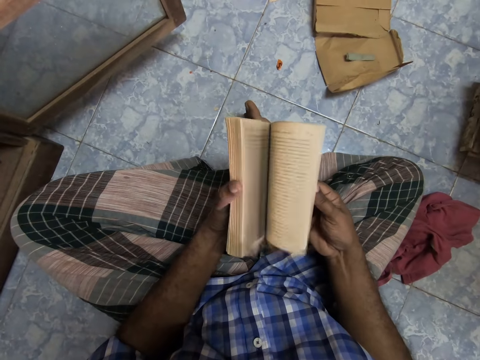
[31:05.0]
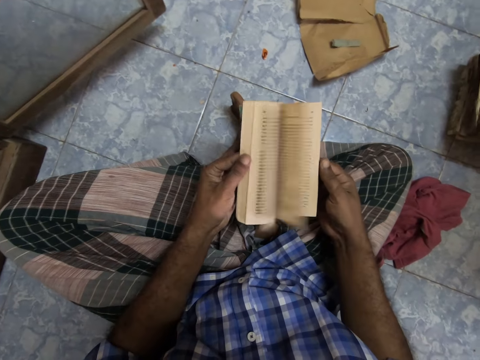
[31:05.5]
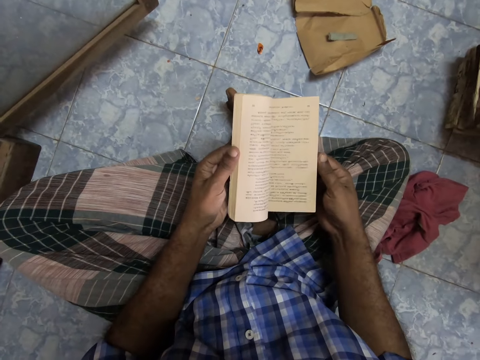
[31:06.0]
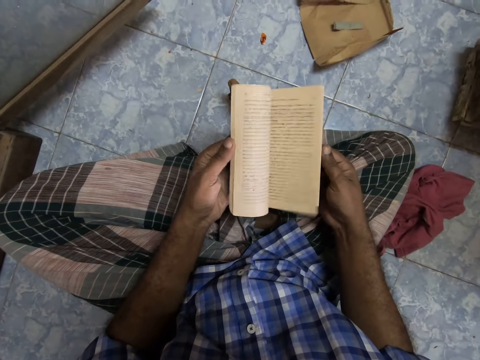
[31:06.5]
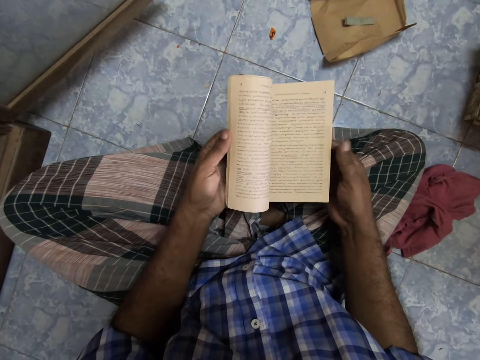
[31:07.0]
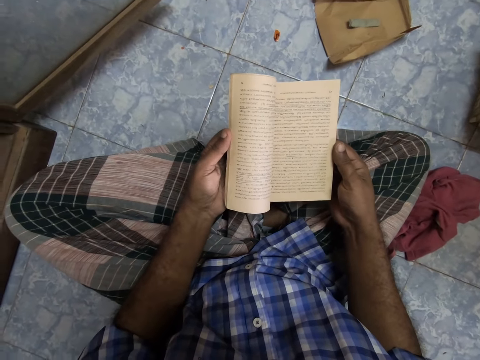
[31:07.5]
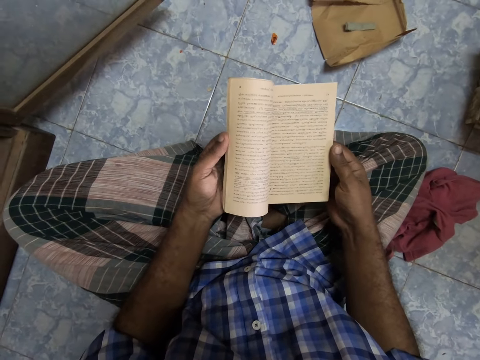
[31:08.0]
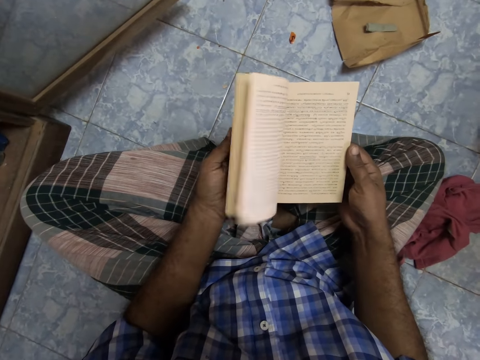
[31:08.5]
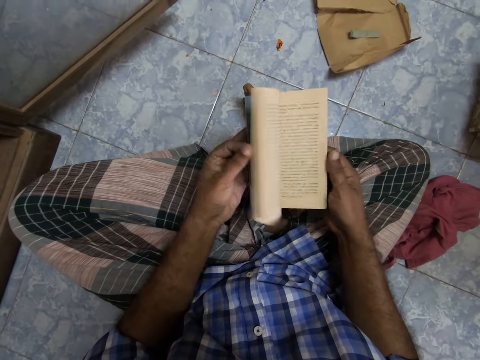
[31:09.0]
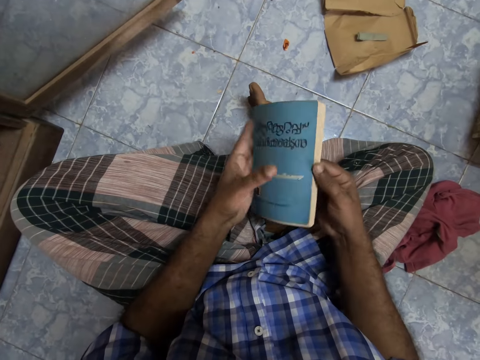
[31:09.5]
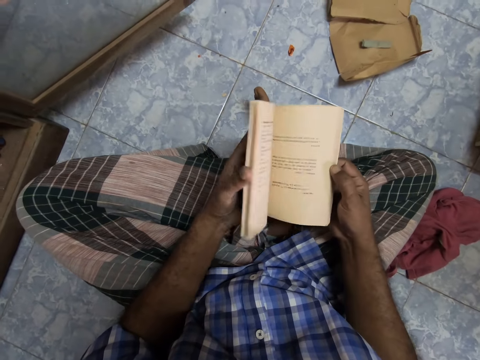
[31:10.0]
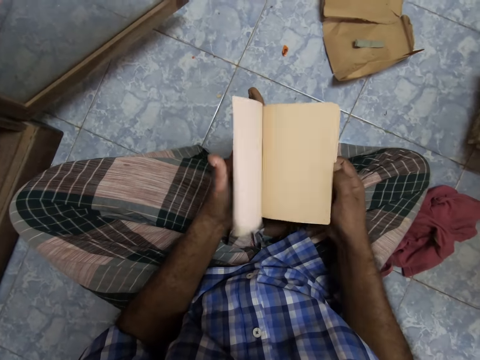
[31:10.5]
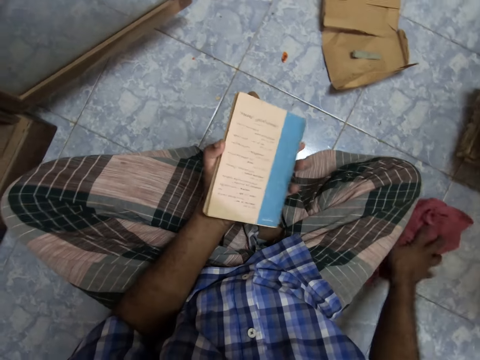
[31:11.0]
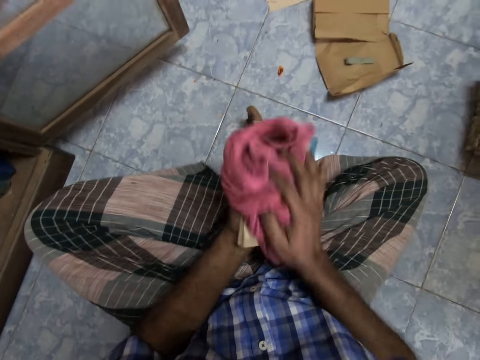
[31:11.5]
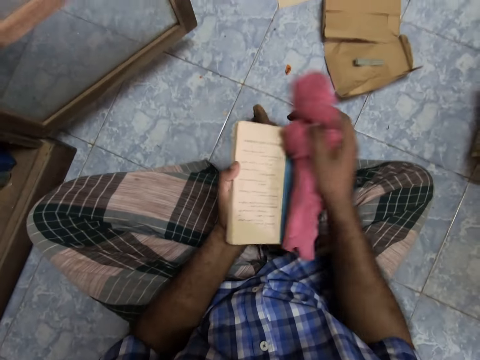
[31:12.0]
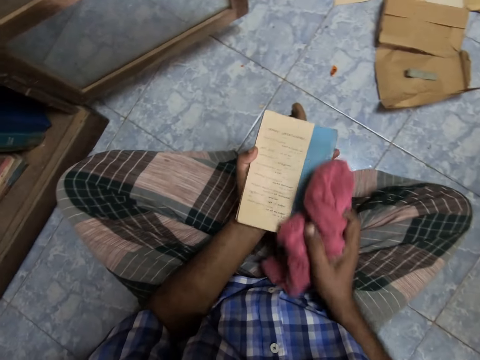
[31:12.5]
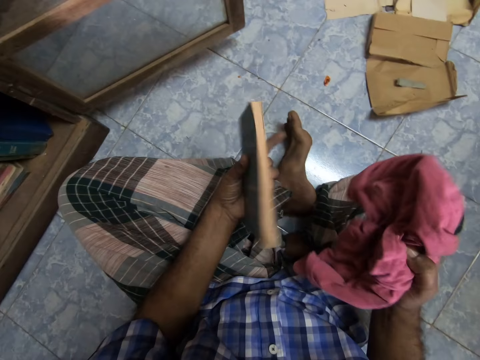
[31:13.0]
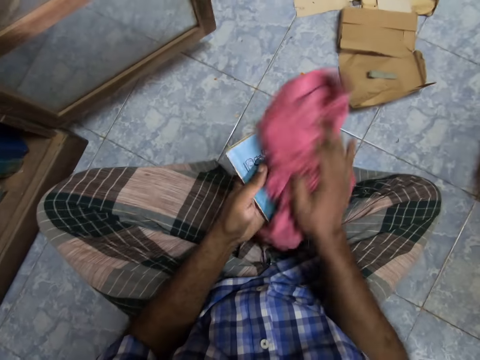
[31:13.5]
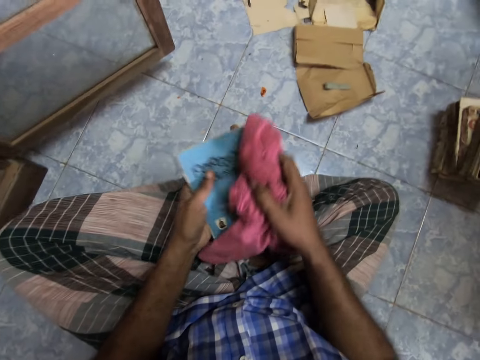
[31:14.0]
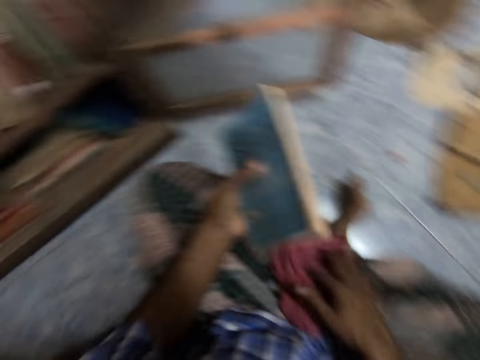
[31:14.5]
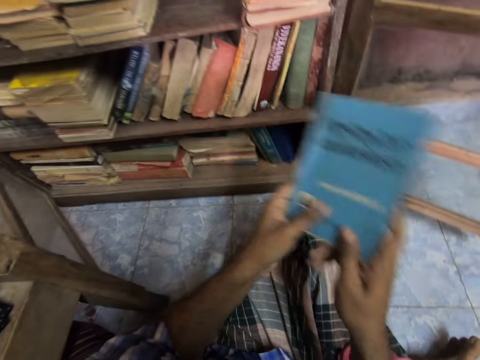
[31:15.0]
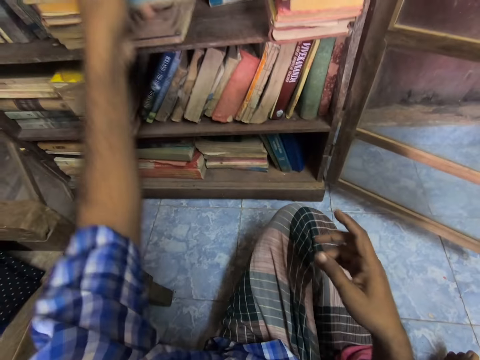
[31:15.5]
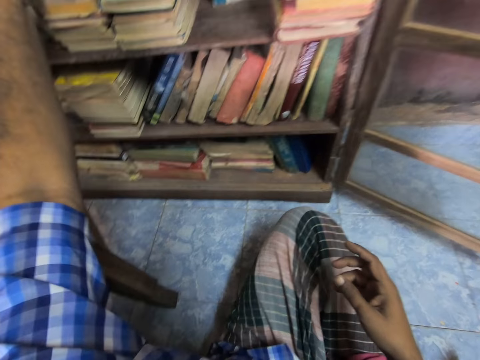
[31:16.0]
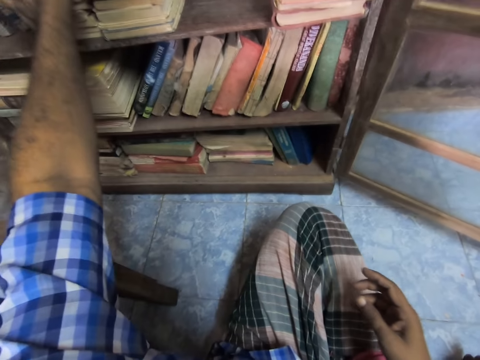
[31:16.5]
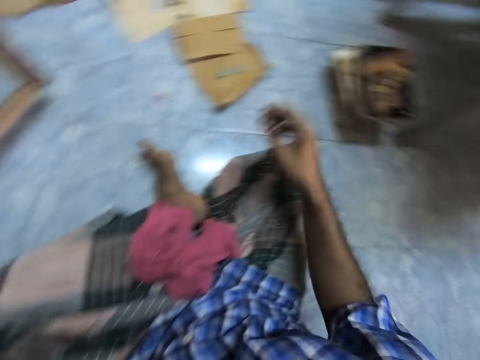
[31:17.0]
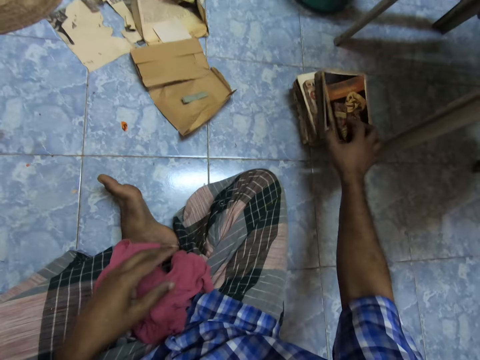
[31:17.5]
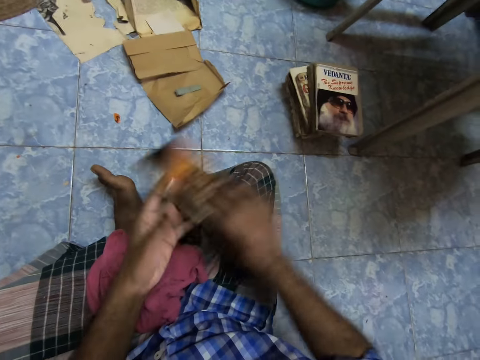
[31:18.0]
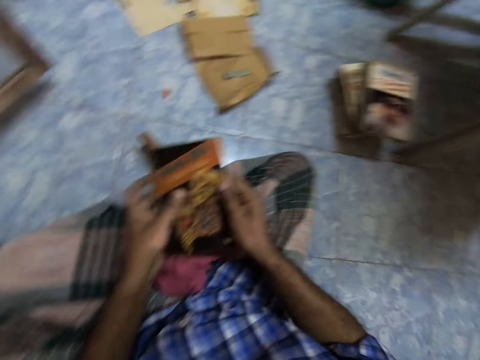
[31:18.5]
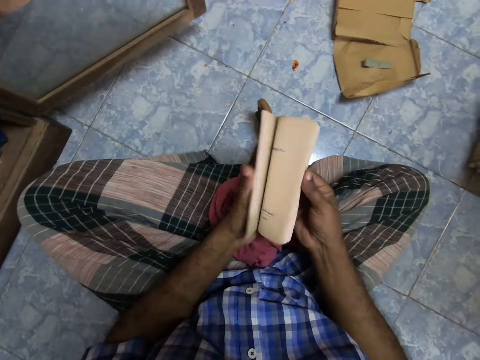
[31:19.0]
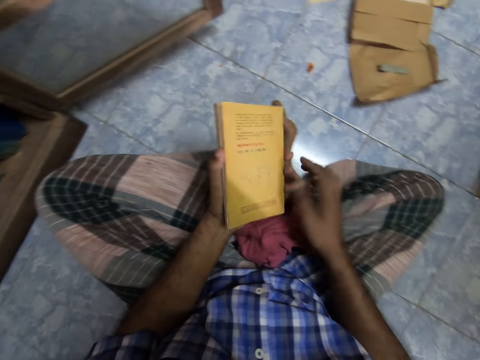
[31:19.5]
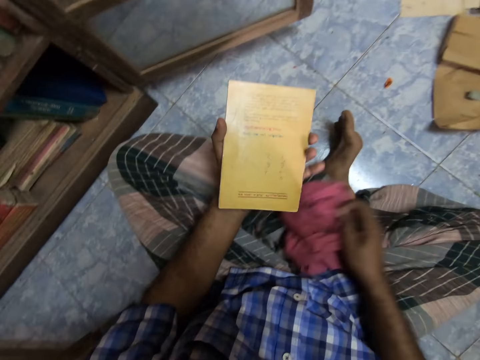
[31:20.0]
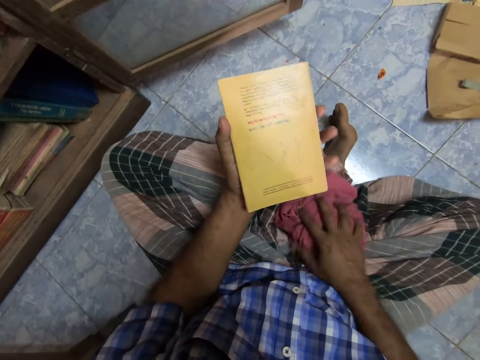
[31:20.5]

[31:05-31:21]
The camera wearer stares at the book. They open the pages. They pick up the rag and wipe the book. They drop the rag. They put the book on the shelf. They pick up the book and pass the book to the left hand. They open the pages.

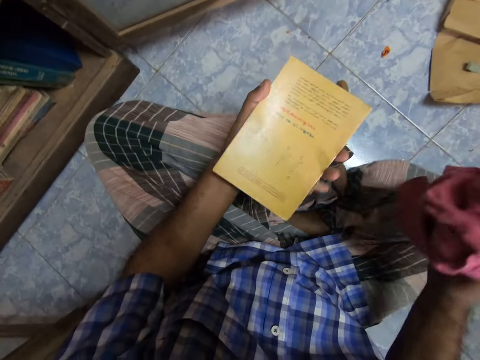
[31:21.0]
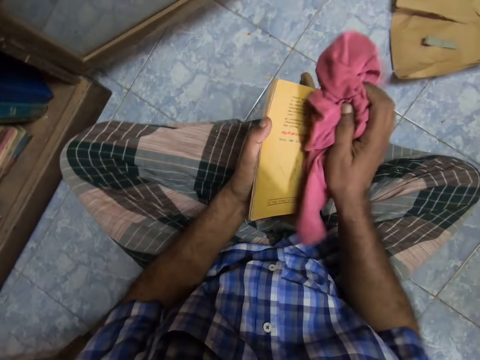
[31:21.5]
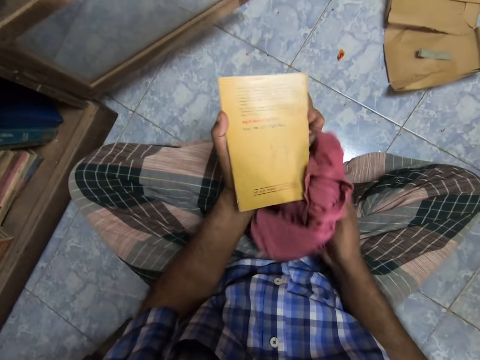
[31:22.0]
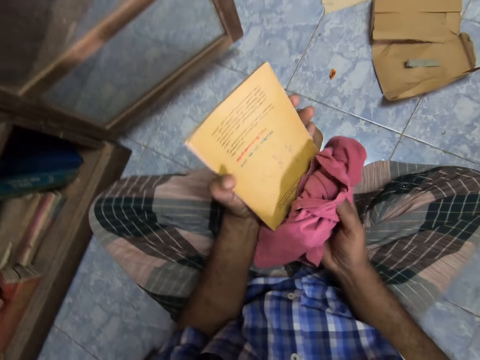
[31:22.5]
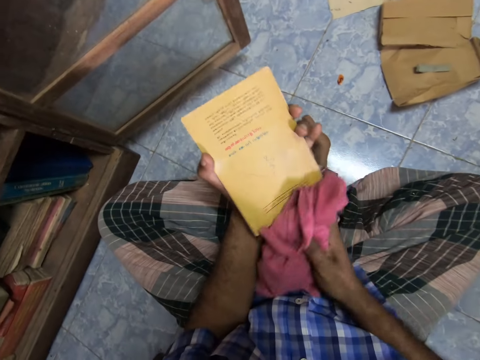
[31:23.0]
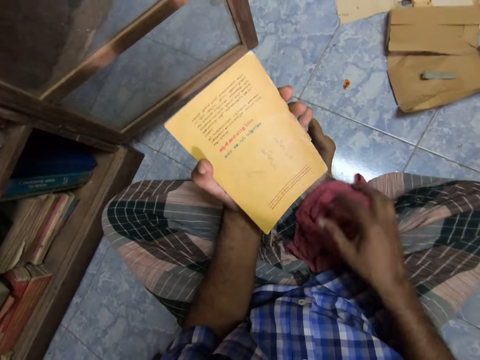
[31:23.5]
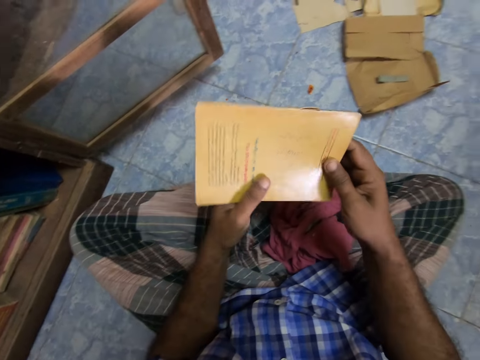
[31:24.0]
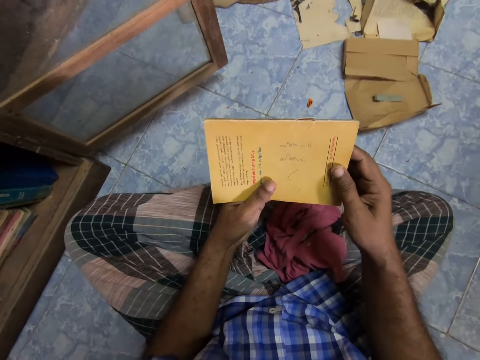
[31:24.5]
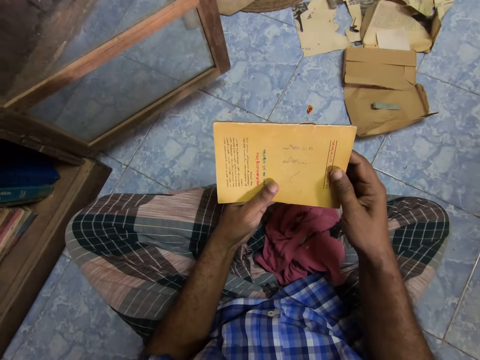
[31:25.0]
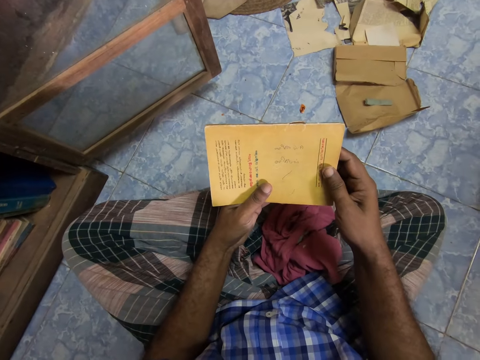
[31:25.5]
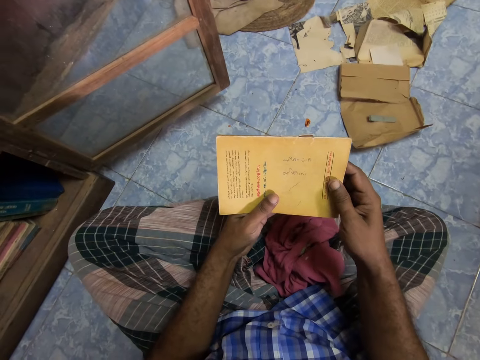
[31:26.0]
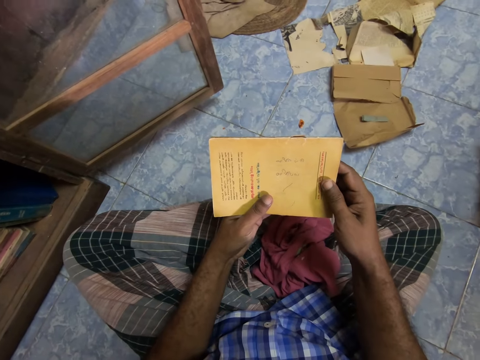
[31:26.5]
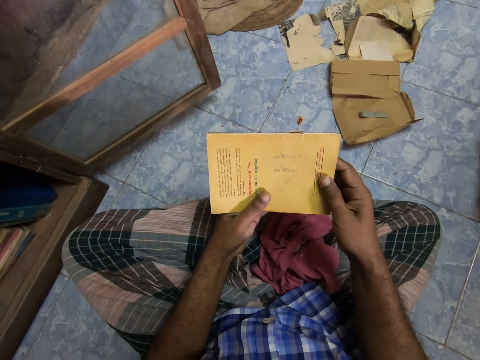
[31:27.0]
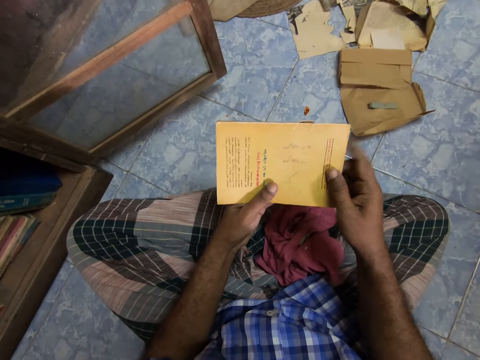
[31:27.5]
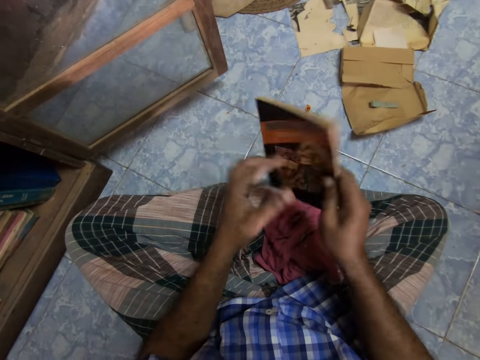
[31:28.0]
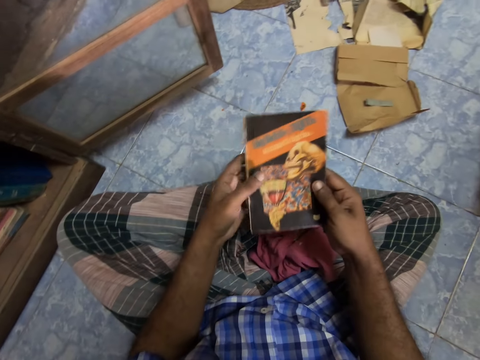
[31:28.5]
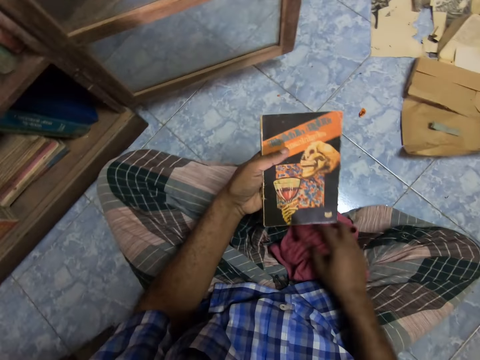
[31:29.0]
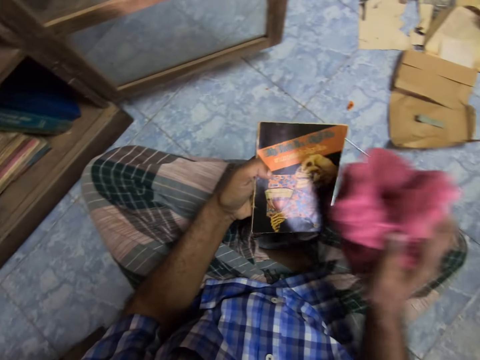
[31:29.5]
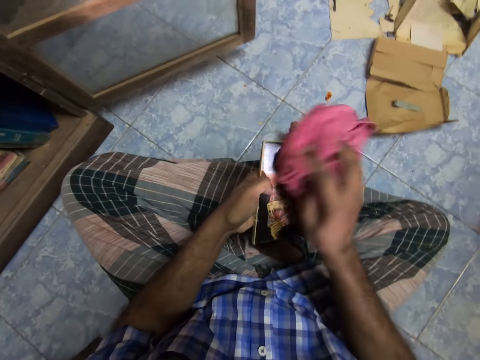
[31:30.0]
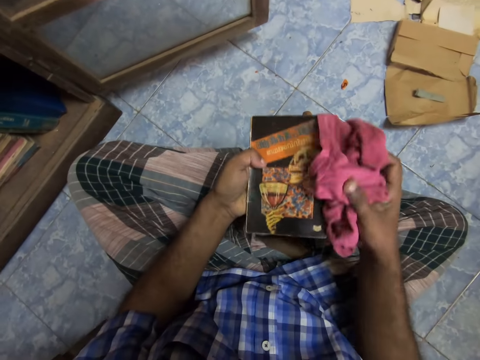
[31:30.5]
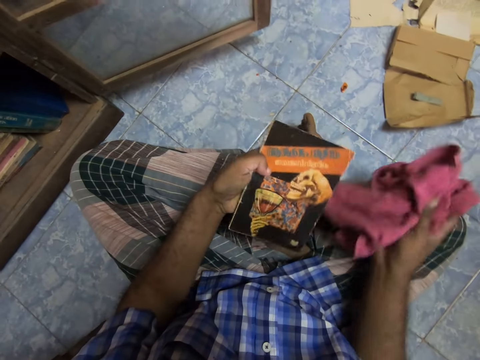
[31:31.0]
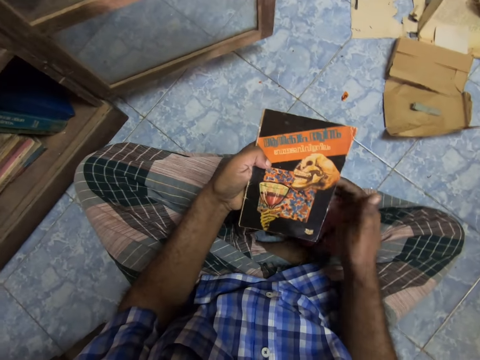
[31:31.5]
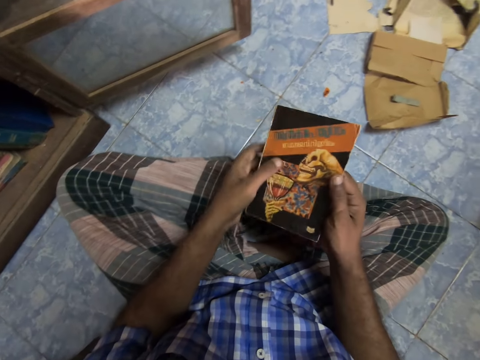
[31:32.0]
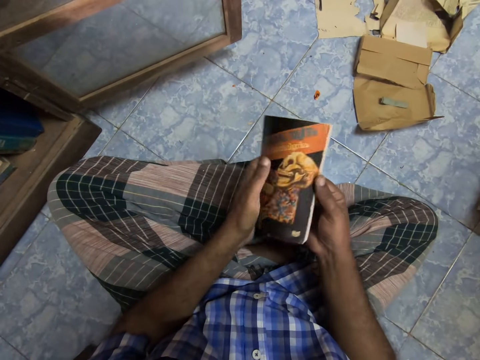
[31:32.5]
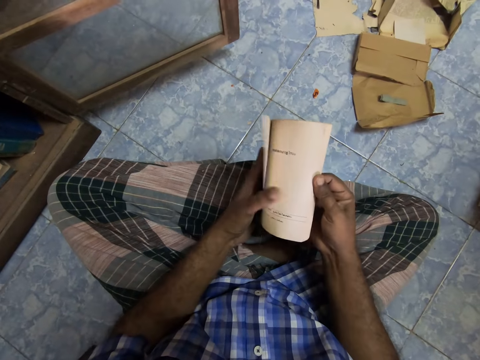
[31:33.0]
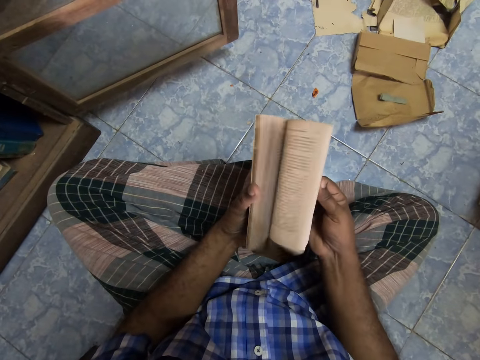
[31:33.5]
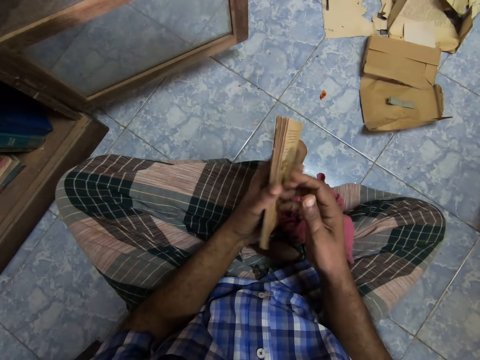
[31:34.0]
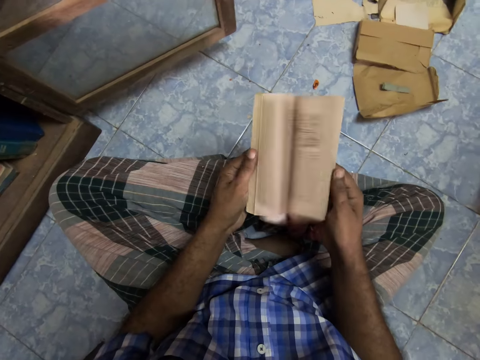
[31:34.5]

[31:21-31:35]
The camera wearer picks up the rag. They wipe the book. They drop the rag. They stare at the book. They turn the book. They pick up the rag. They wipe the book. They drop the rag. They open the pages.
